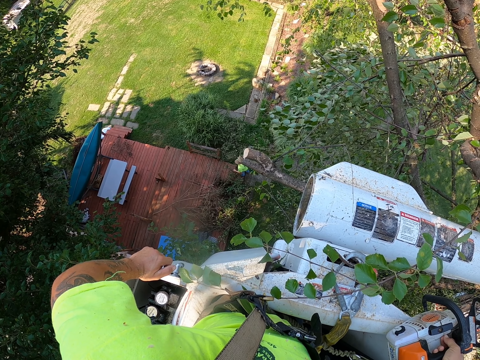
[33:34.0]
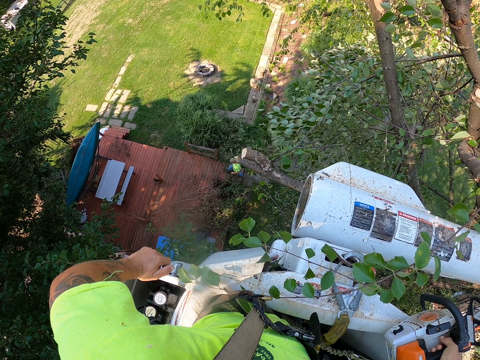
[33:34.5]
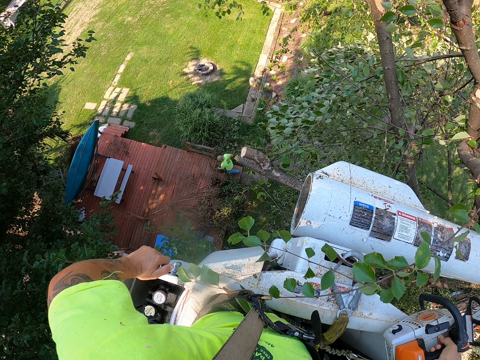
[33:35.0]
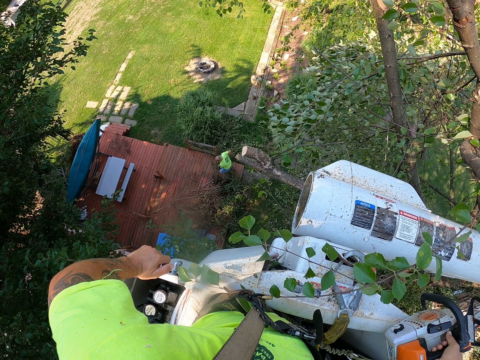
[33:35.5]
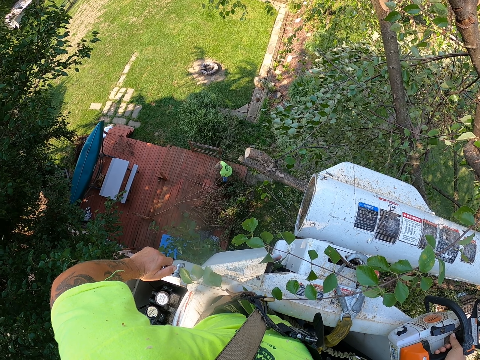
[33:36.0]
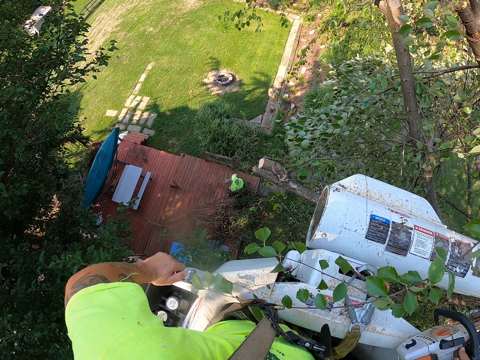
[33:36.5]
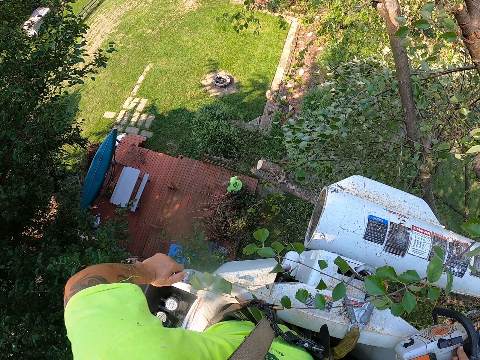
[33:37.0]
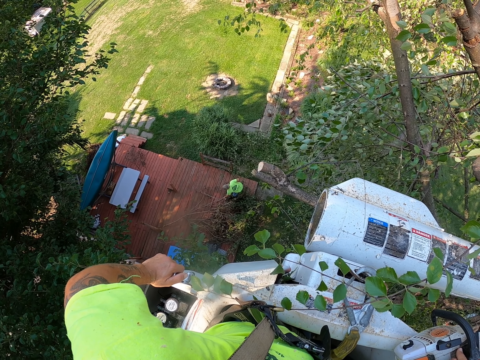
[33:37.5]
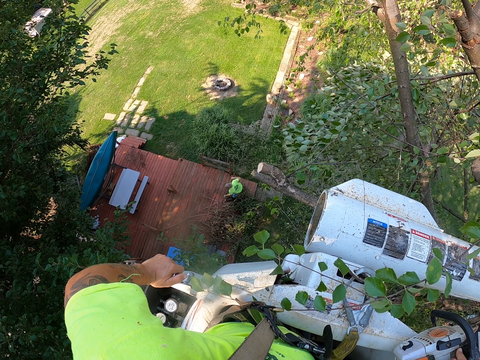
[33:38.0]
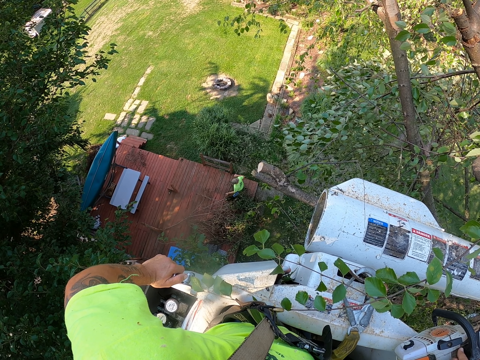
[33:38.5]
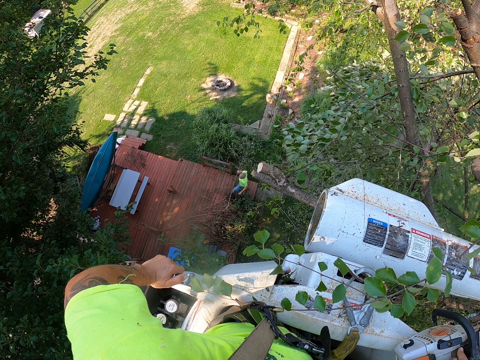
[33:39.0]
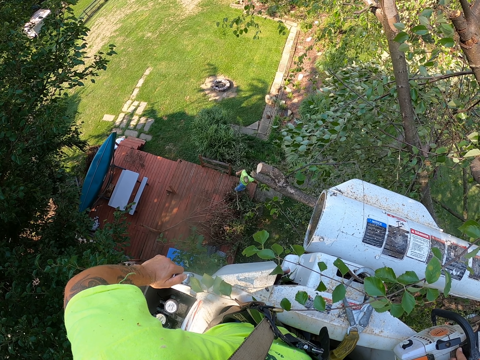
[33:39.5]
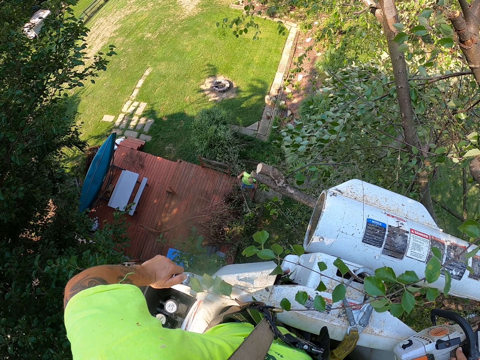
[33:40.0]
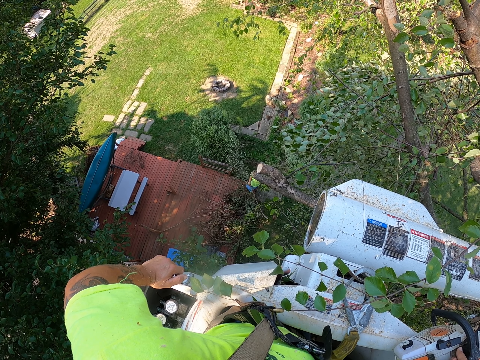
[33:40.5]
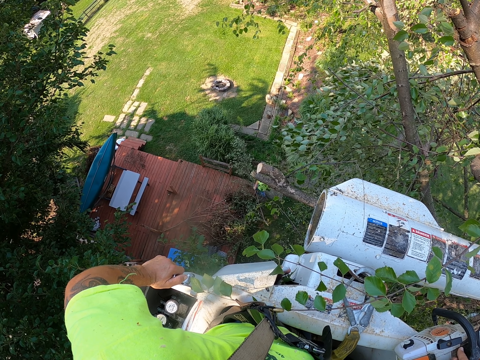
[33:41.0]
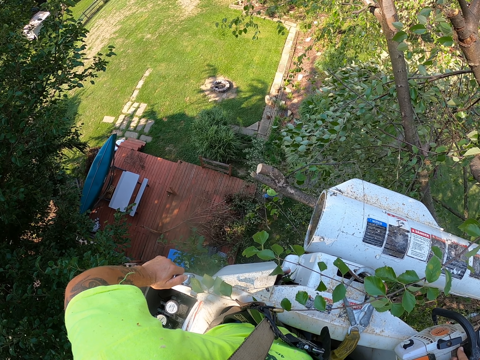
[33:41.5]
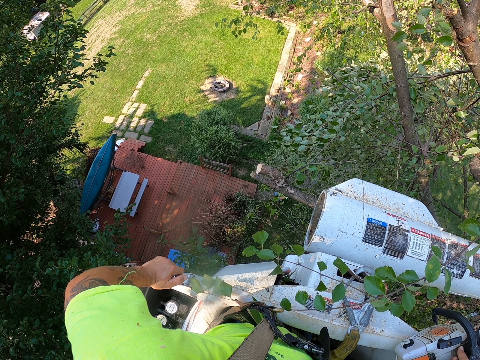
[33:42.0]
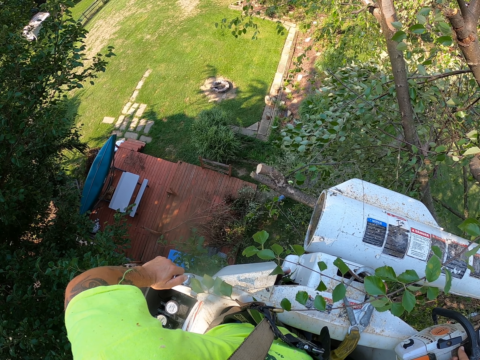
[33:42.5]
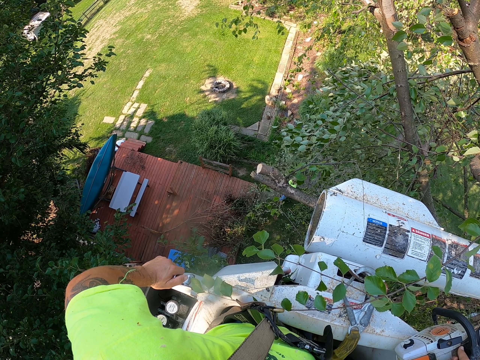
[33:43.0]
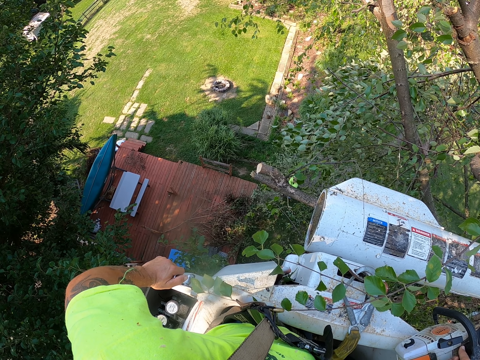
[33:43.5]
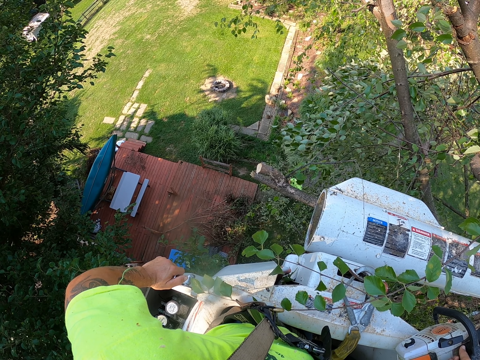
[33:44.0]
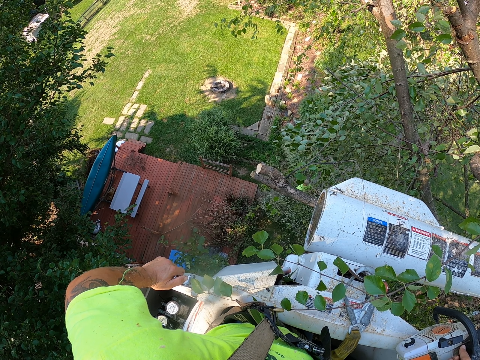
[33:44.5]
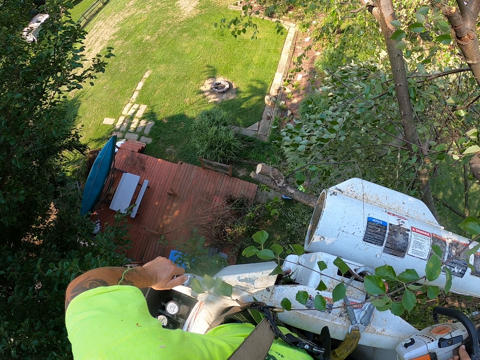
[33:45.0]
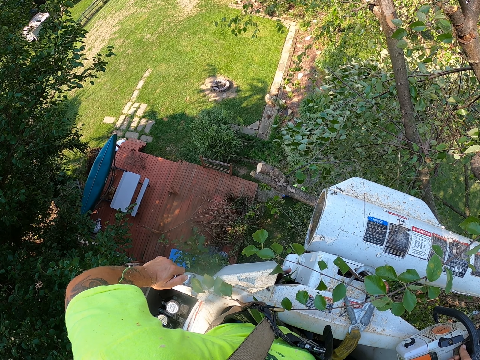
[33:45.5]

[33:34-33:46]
A man picks up a tree branch from the floor with both hands.

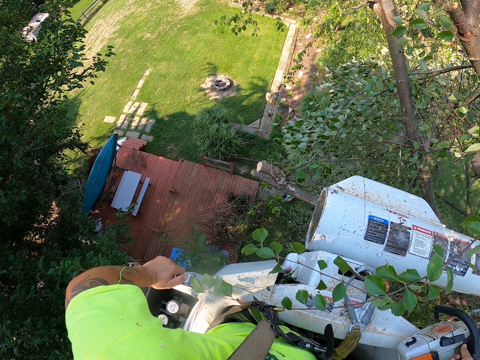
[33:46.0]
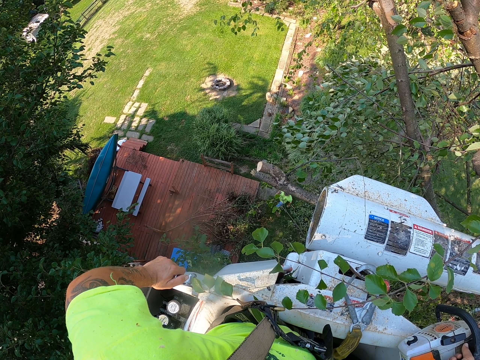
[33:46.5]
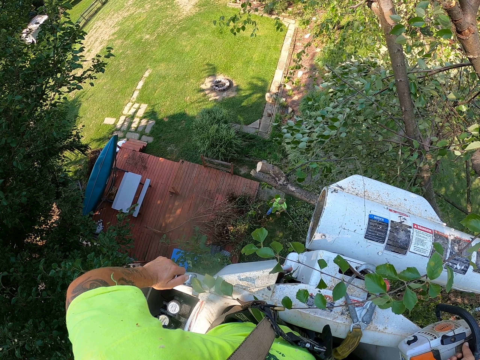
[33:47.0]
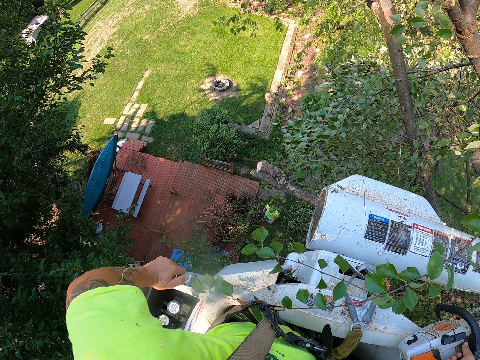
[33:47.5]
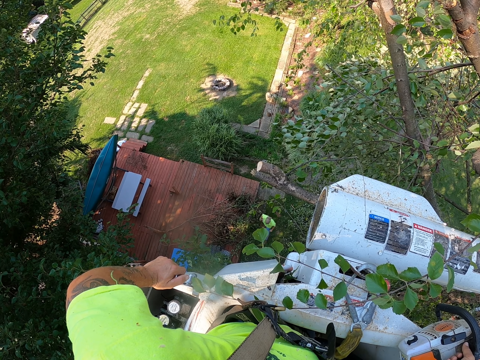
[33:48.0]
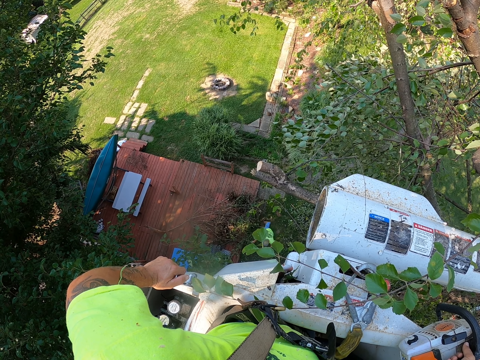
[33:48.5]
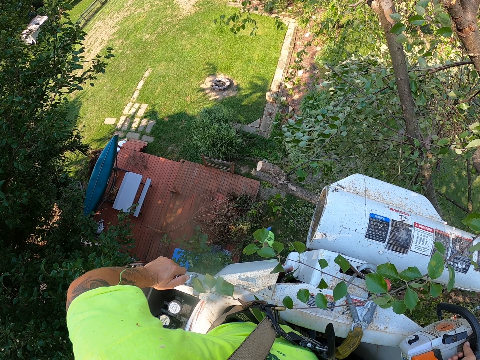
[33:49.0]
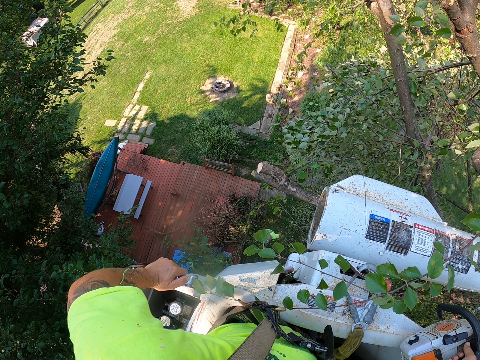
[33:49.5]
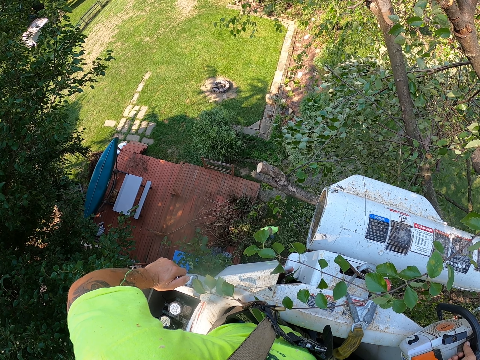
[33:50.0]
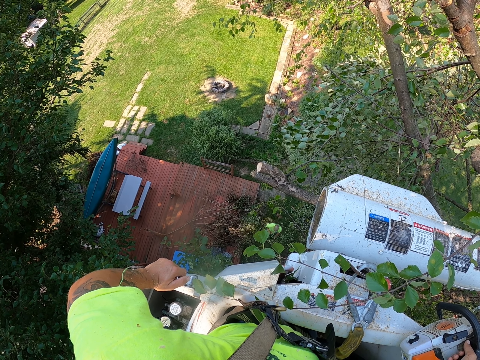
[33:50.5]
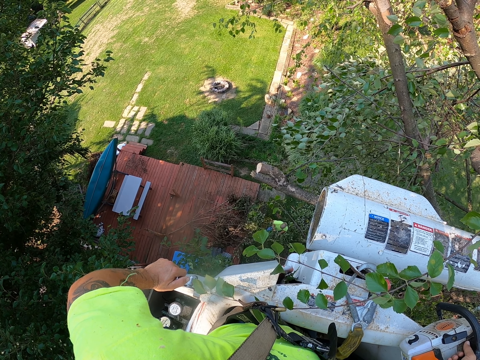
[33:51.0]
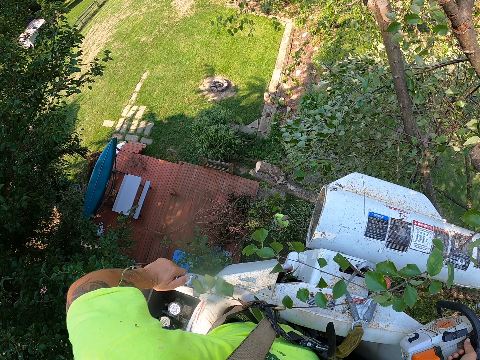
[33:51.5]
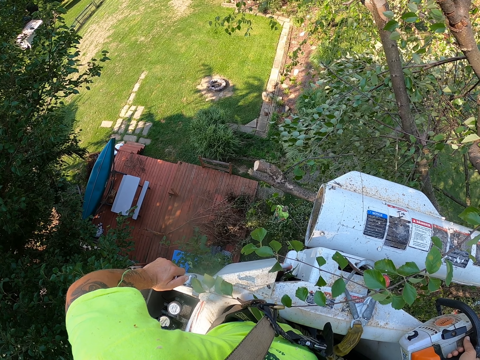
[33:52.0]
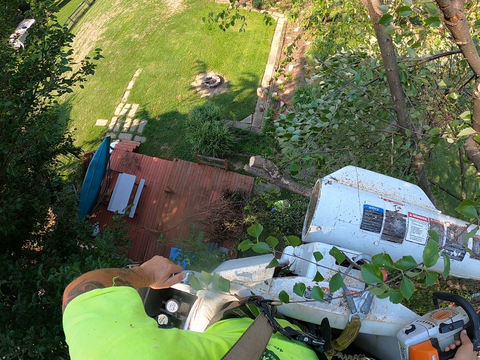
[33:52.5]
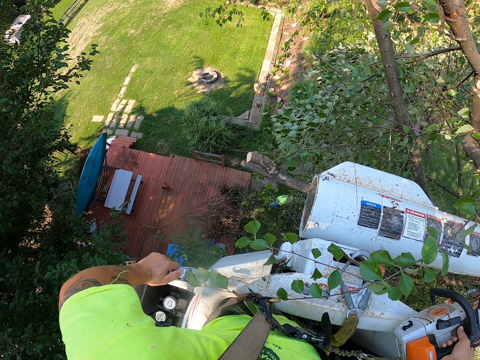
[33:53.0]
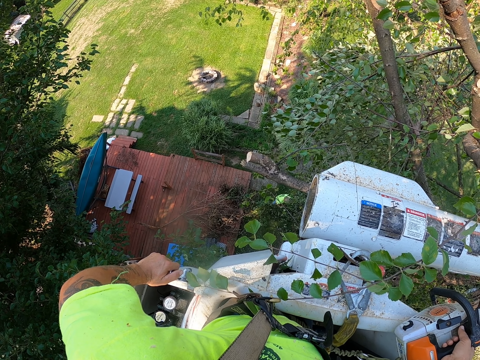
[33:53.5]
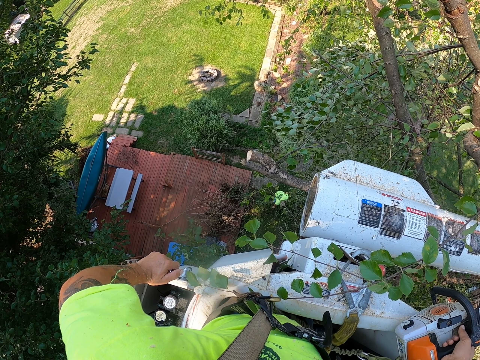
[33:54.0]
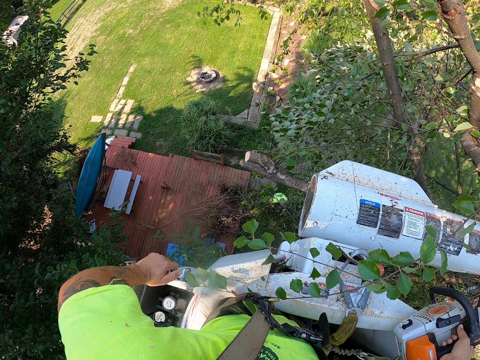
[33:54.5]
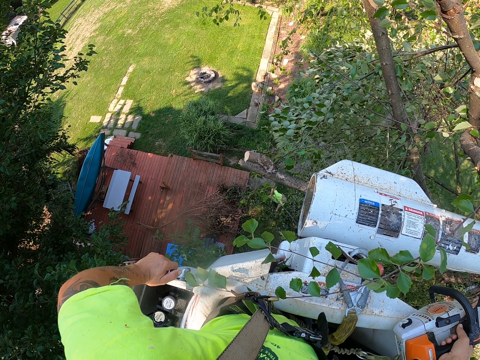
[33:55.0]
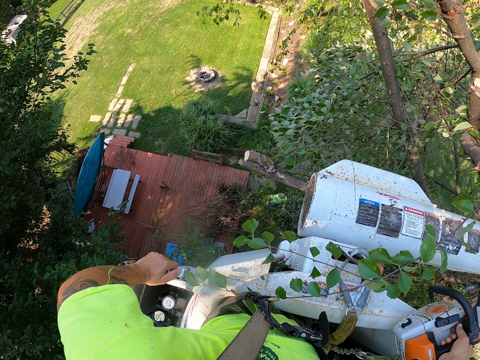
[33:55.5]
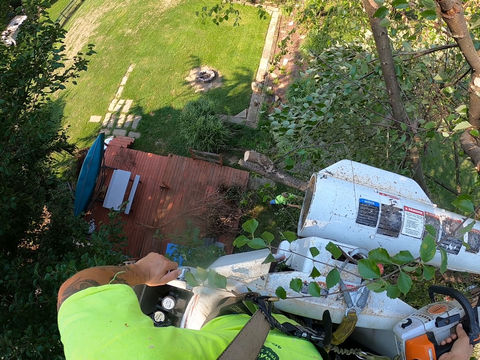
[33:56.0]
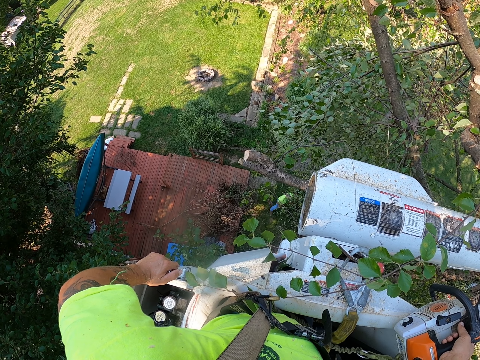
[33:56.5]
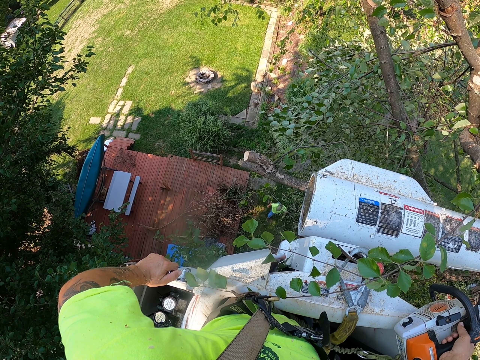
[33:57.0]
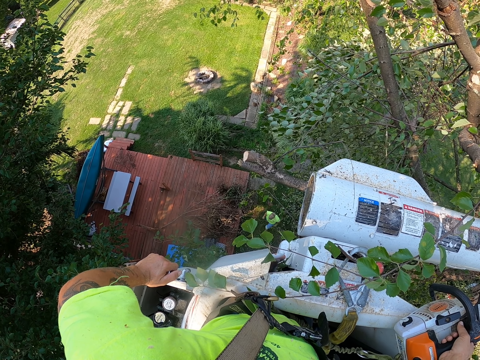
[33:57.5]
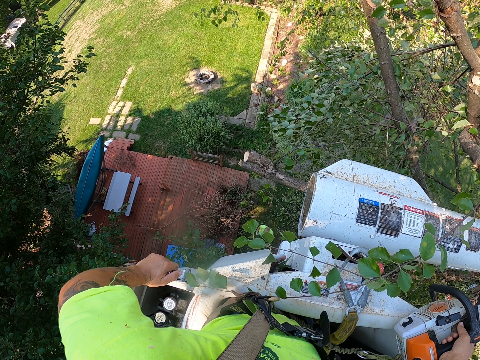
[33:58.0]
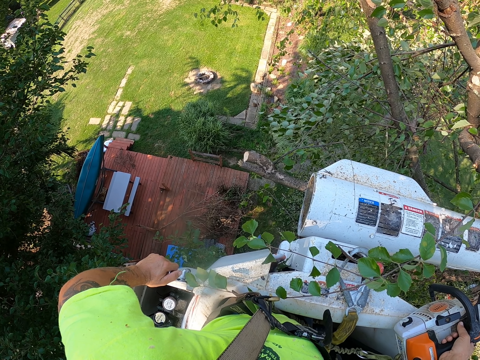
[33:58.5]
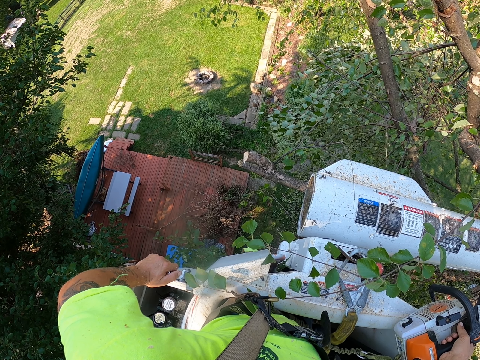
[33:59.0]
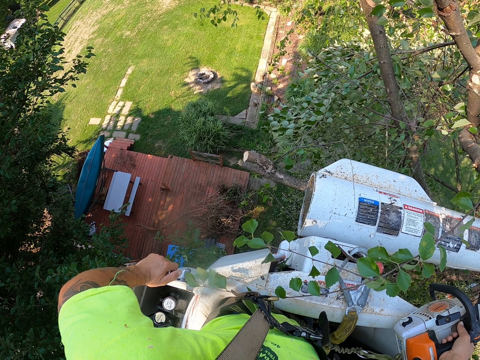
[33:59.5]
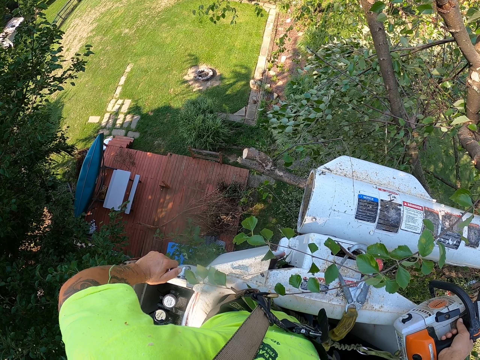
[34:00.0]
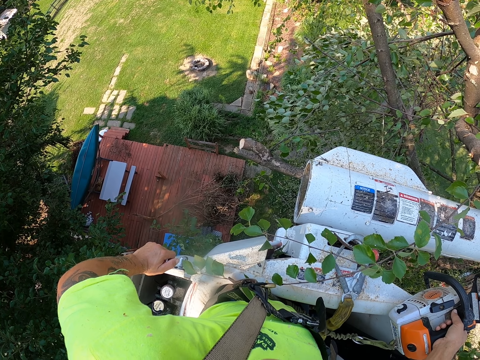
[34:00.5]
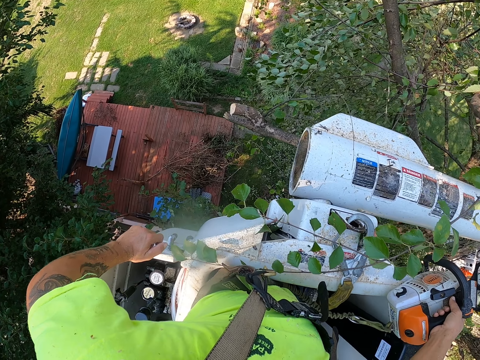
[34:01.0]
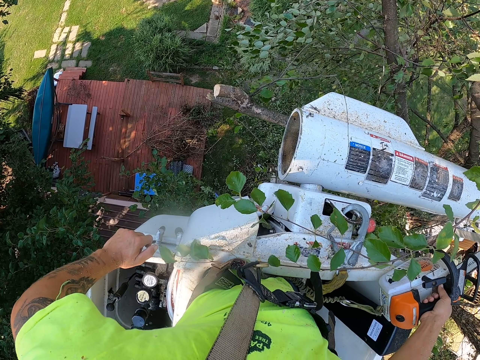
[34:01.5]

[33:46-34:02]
A man picks up a tree branch from the floor with both hands. The man drops the tree branch on the floor with both hands.
